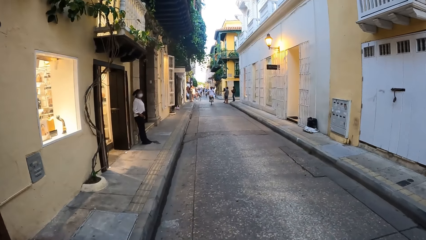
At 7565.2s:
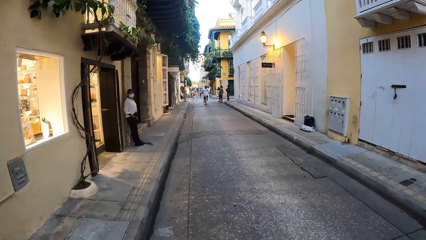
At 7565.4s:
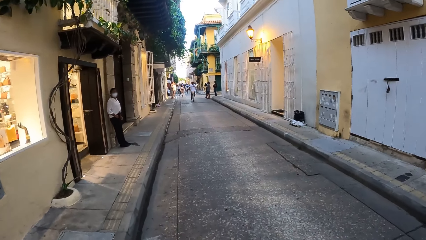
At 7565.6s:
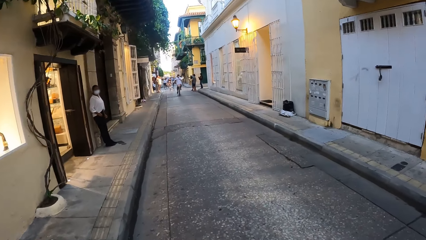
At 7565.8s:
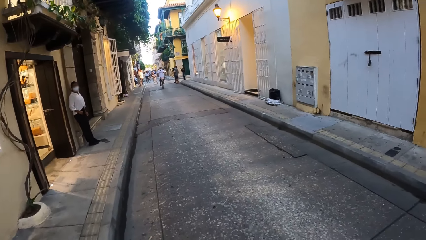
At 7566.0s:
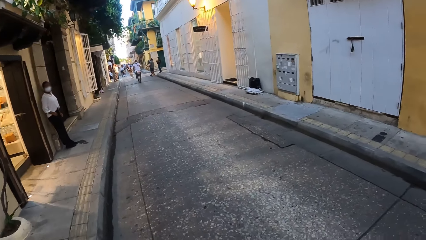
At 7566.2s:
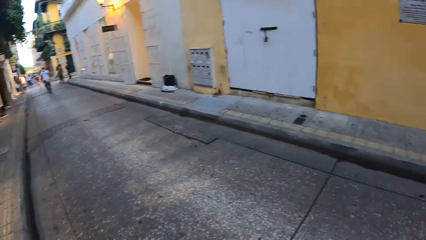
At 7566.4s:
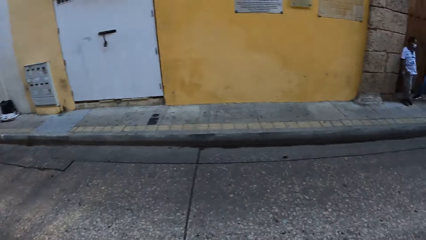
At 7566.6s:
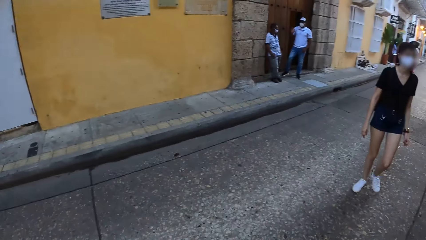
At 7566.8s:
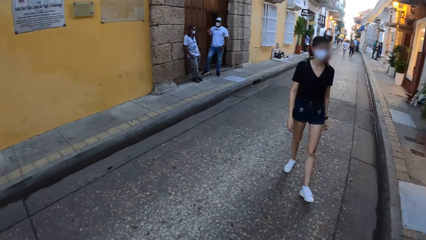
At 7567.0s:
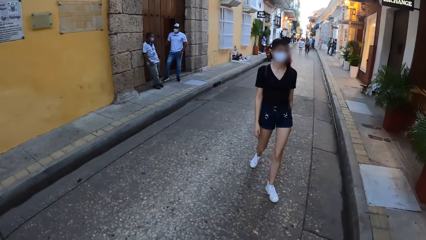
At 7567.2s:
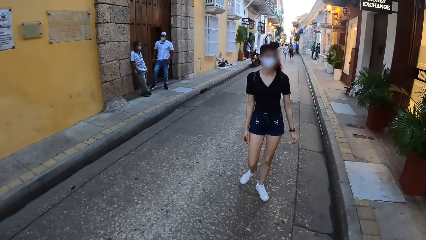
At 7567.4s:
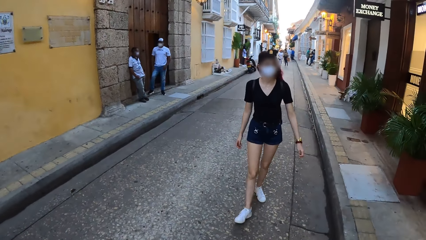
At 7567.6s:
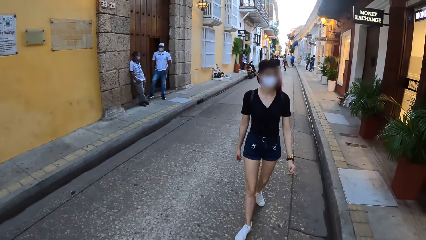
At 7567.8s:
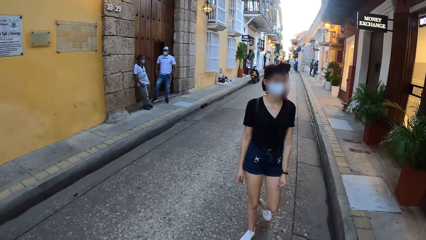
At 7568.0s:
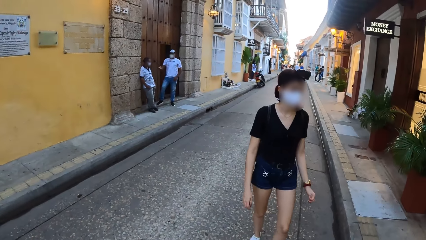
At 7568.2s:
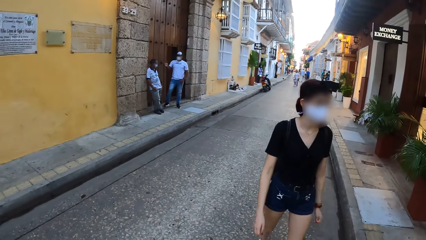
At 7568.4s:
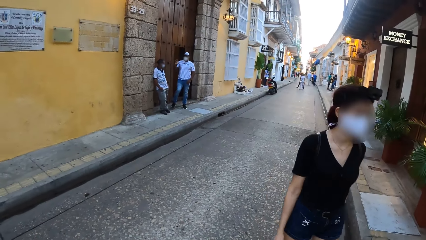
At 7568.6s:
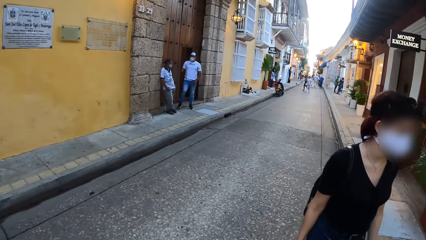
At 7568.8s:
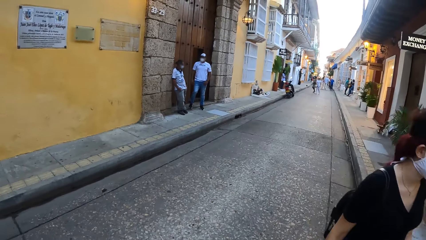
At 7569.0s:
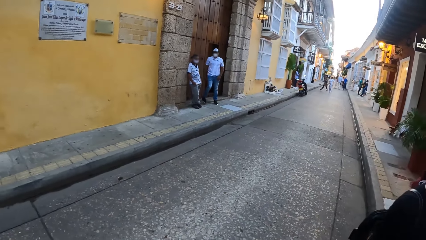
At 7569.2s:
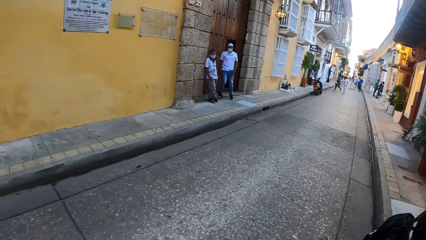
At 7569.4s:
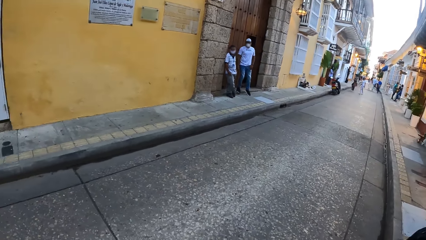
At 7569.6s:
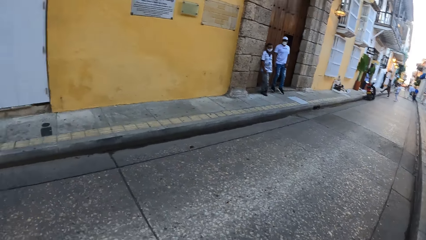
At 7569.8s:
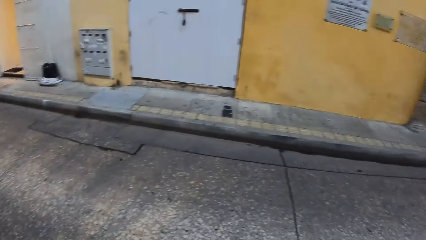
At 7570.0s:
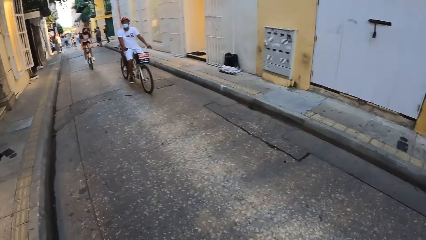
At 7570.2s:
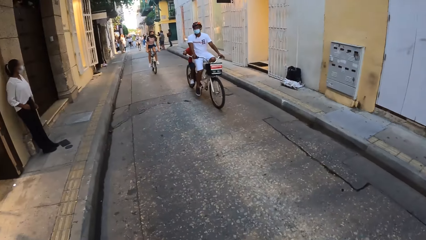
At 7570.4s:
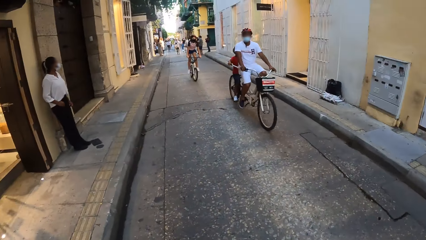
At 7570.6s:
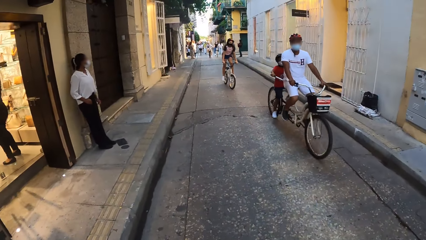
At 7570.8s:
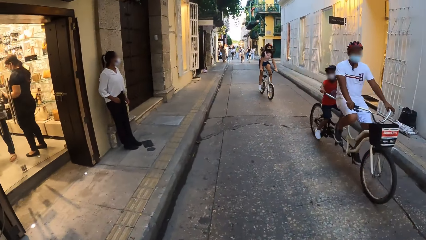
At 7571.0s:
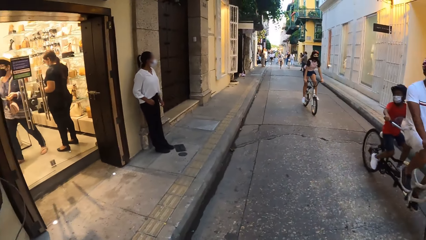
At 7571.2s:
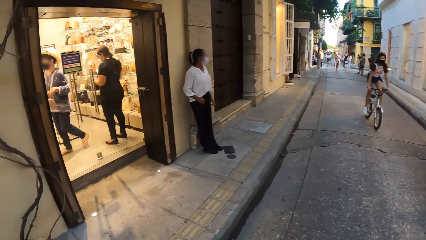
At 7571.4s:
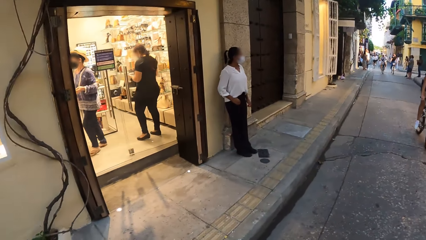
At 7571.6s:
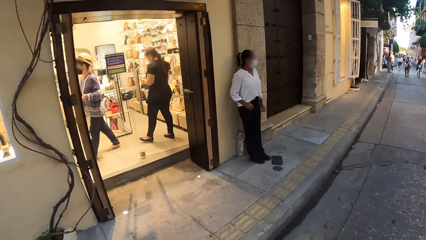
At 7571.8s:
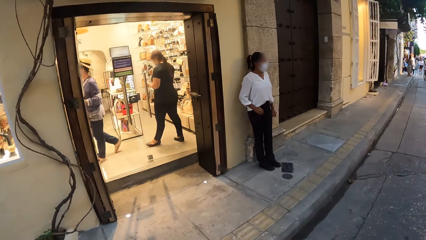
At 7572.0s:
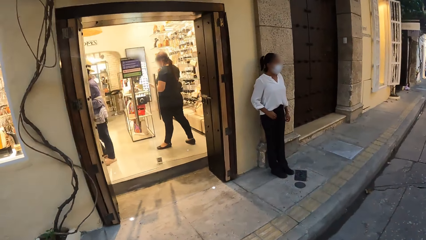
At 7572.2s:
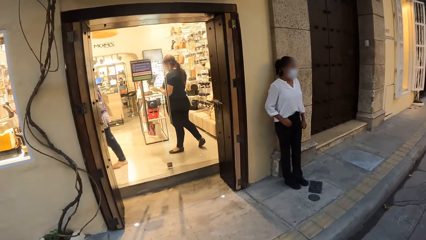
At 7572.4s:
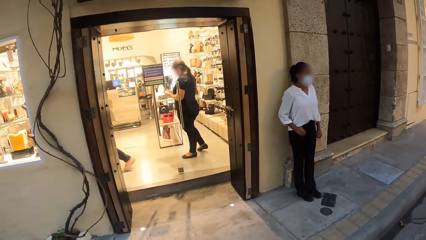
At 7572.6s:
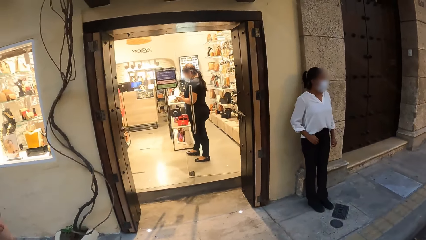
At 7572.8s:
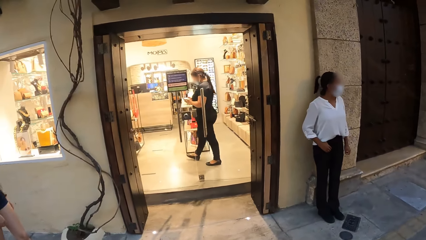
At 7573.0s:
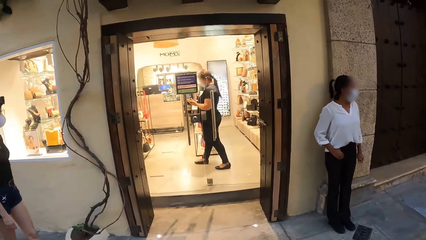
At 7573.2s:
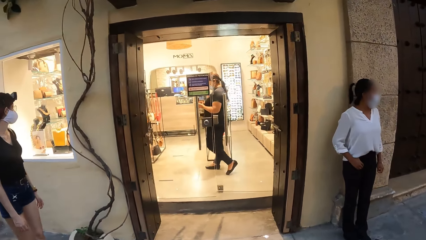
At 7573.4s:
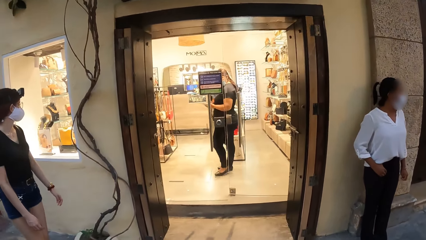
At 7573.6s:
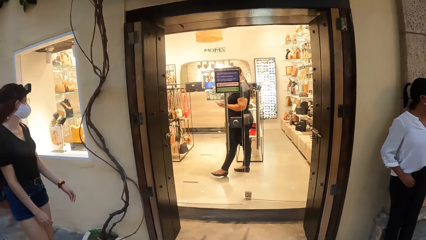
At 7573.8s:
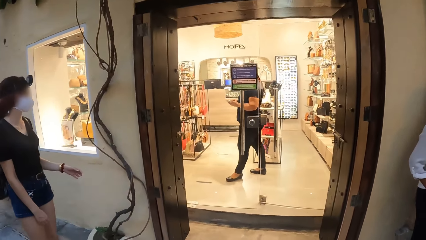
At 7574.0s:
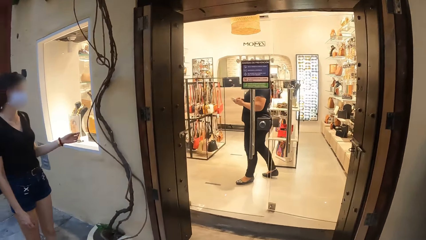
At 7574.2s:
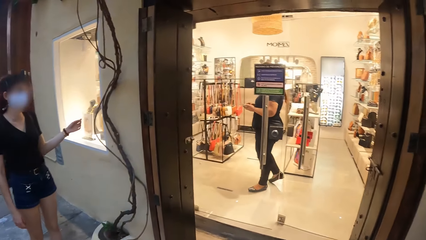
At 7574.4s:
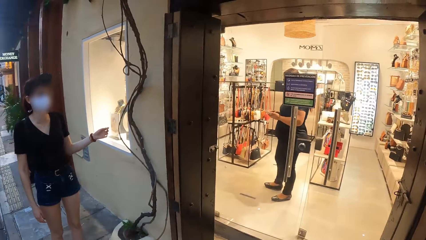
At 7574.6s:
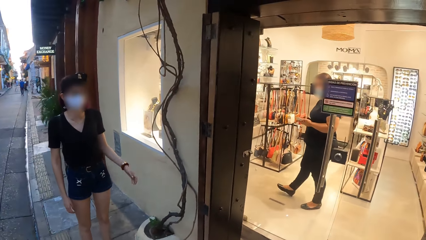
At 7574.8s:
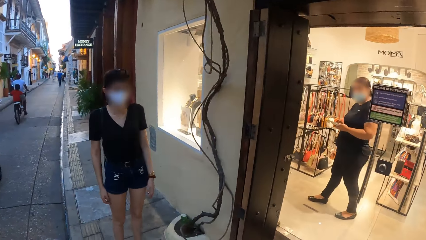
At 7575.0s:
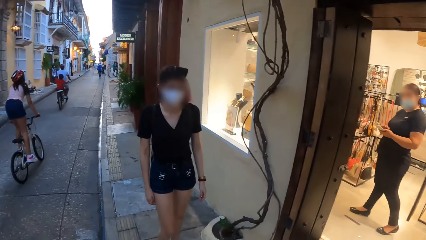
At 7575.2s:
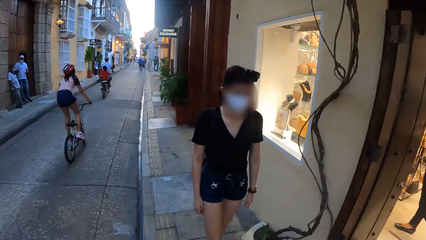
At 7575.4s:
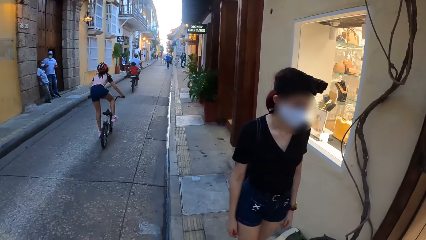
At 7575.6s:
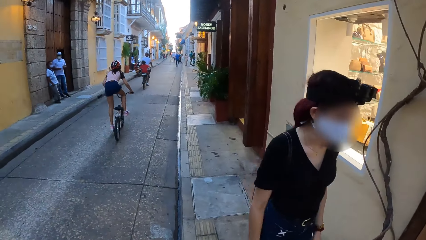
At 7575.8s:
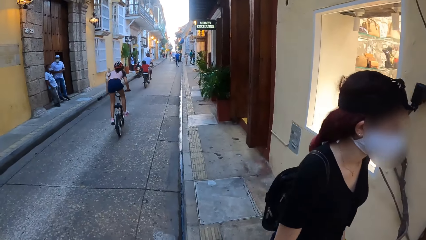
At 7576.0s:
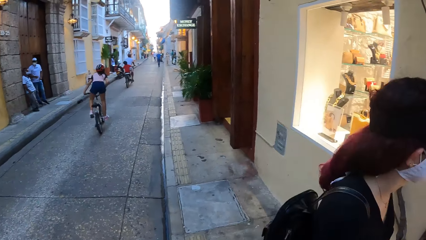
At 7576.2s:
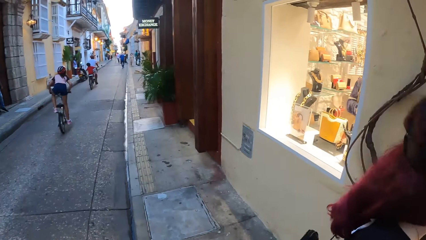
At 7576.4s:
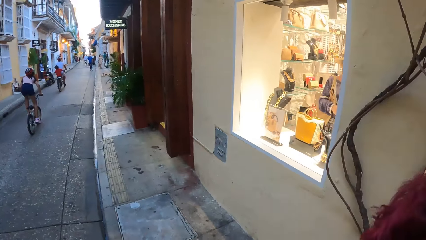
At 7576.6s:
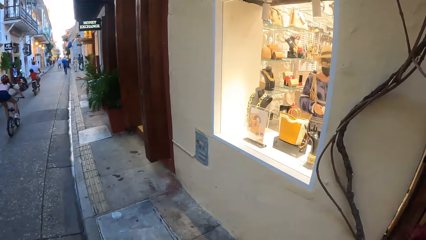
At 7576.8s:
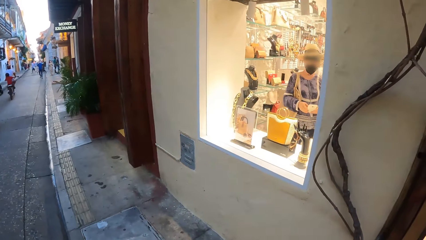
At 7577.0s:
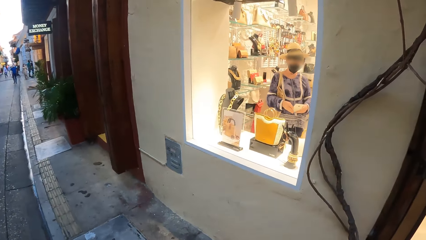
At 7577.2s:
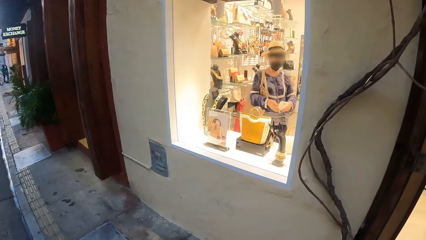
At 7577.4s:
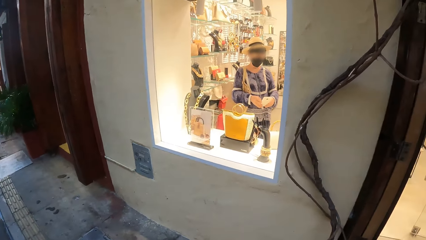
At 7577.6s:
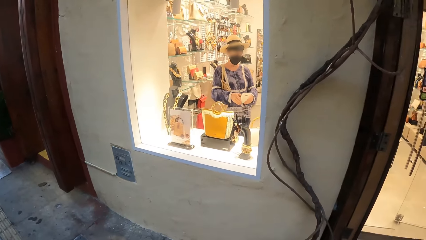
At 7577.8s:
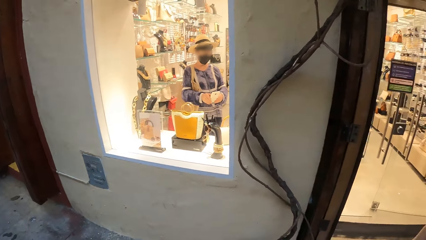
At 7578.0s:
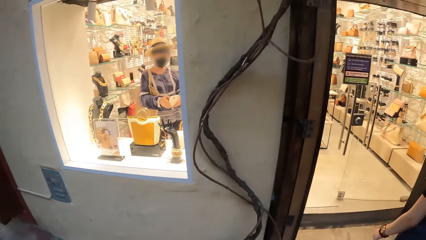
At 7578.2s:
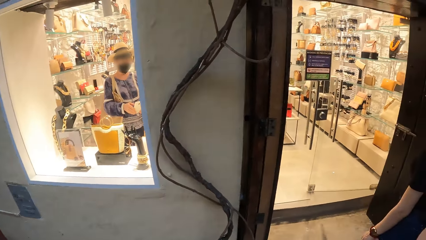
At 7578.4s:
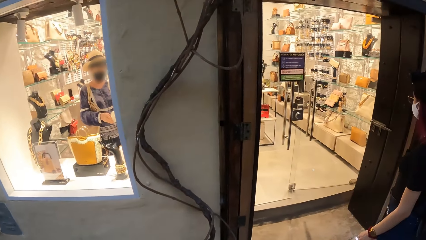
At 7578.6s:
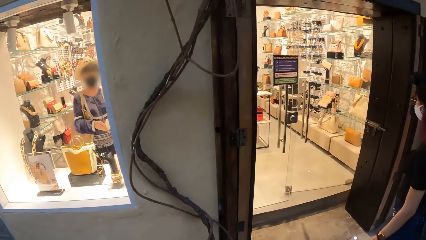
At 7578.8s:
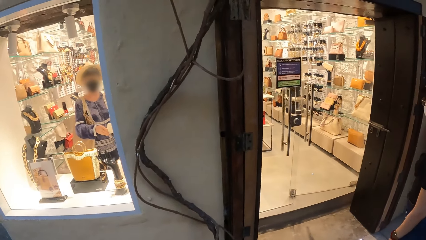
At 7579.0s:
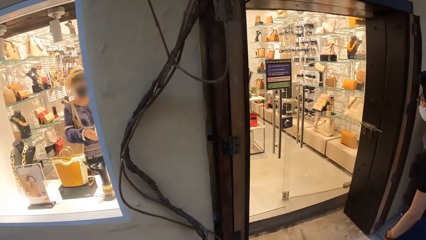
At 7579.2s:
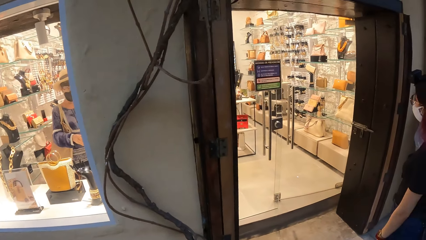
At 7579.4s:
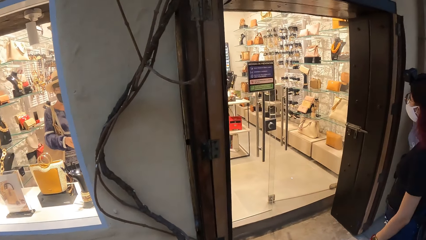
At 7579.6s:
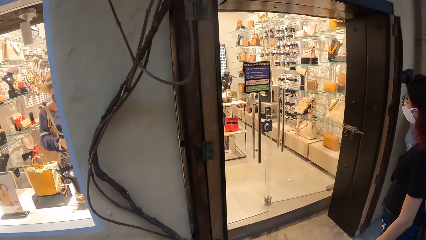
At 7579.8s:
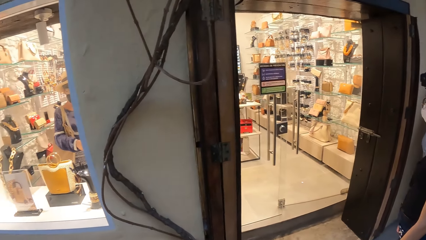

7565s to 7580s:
The camera wearer looks back. A woman walks on the road. A group of bikers rides past the camera wearer. The camera wearer walks on the pavement. The woman interacts with the camera wearer.
